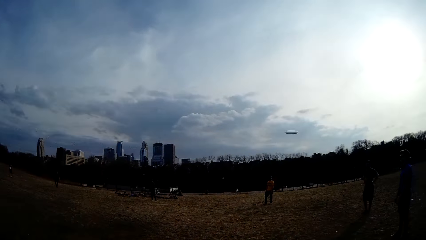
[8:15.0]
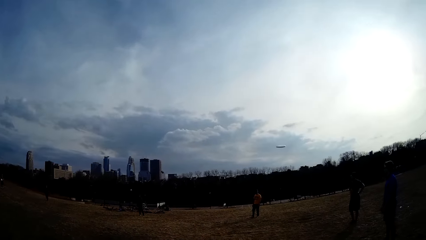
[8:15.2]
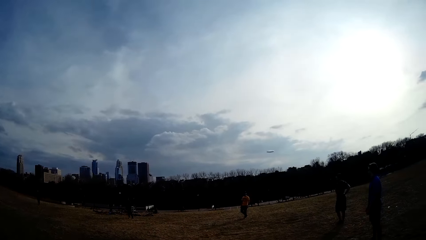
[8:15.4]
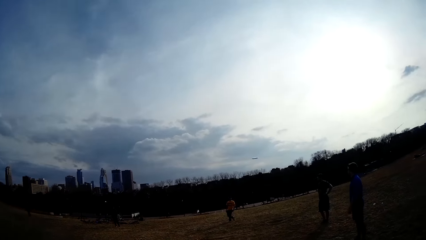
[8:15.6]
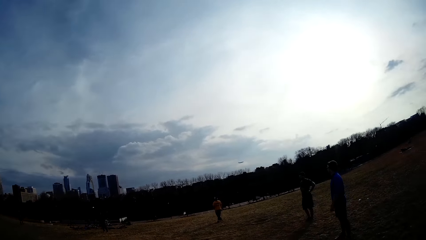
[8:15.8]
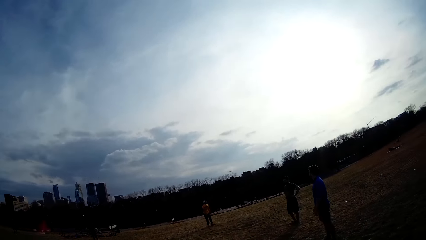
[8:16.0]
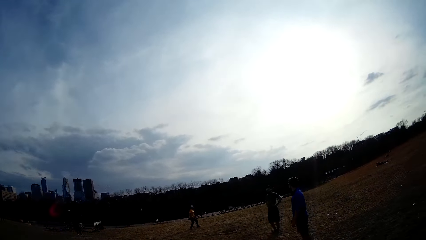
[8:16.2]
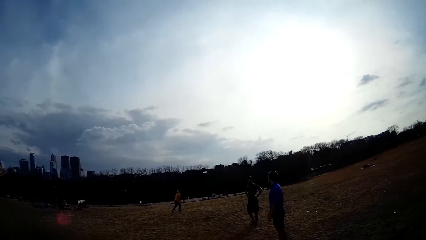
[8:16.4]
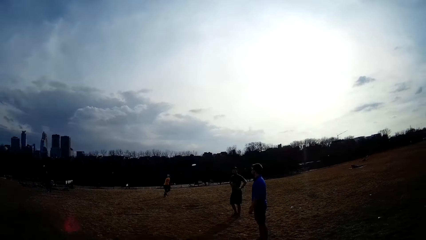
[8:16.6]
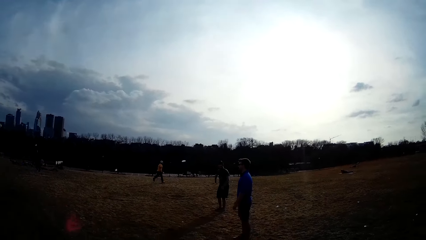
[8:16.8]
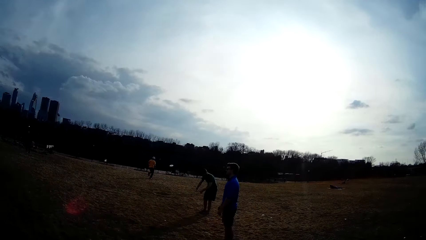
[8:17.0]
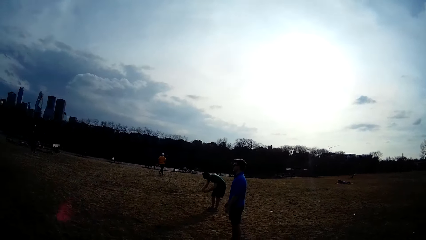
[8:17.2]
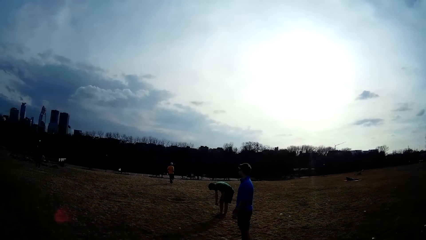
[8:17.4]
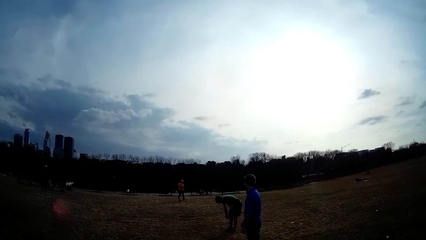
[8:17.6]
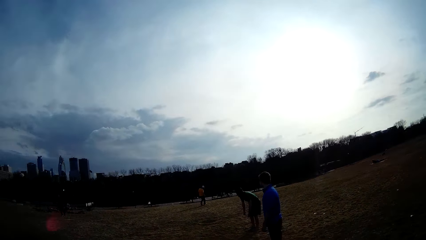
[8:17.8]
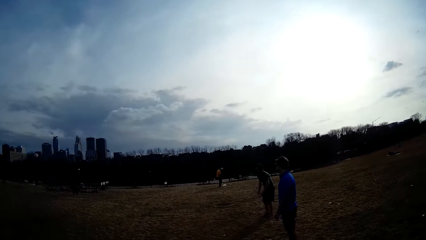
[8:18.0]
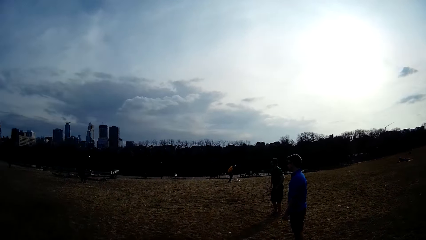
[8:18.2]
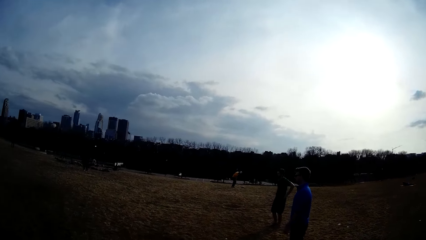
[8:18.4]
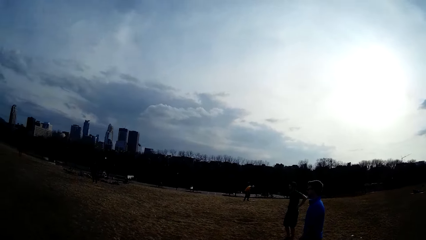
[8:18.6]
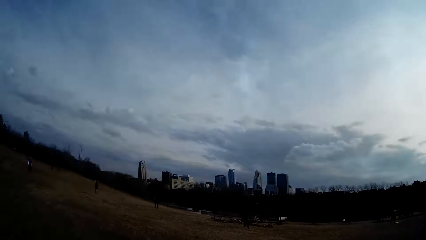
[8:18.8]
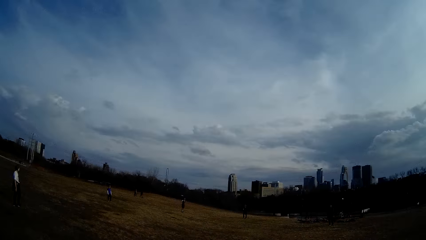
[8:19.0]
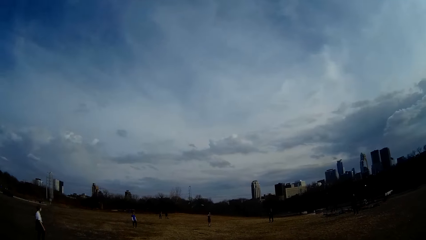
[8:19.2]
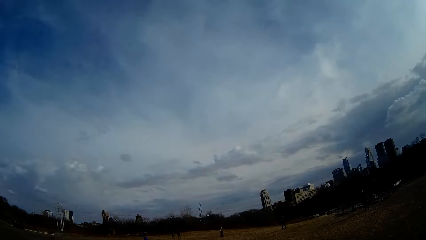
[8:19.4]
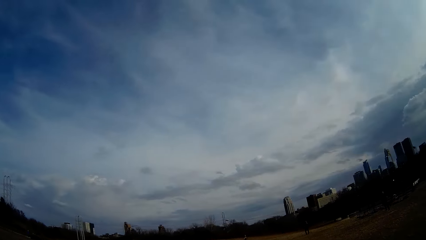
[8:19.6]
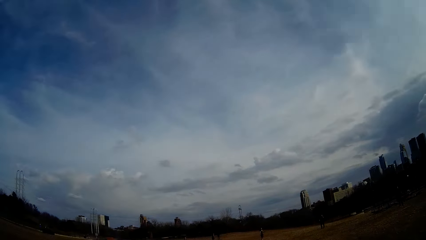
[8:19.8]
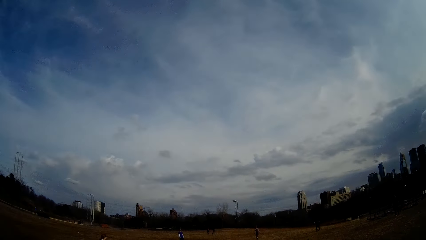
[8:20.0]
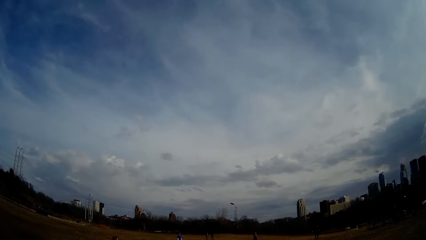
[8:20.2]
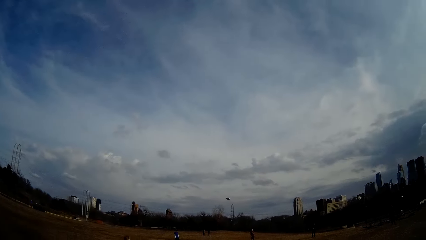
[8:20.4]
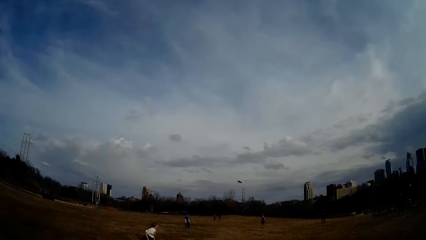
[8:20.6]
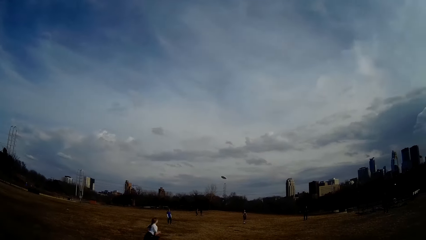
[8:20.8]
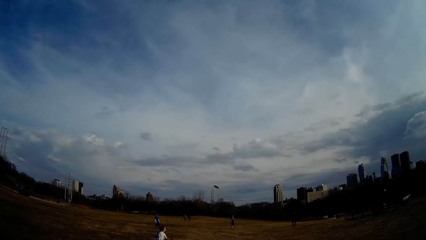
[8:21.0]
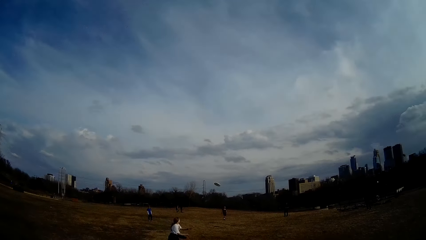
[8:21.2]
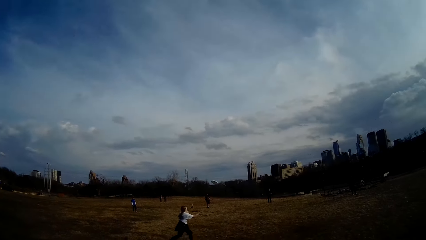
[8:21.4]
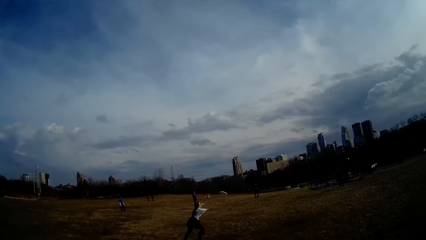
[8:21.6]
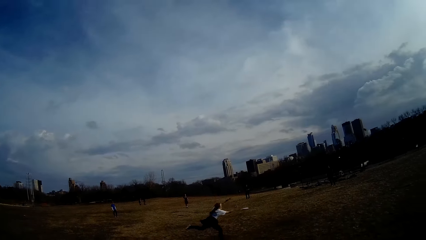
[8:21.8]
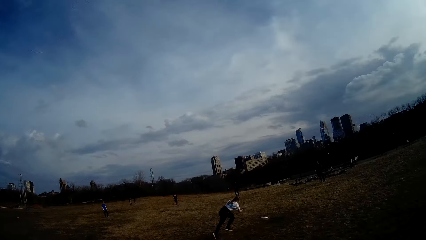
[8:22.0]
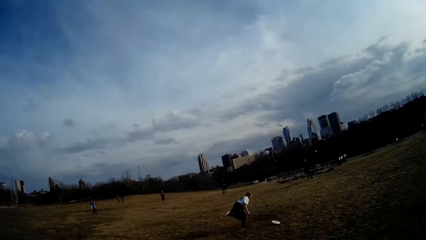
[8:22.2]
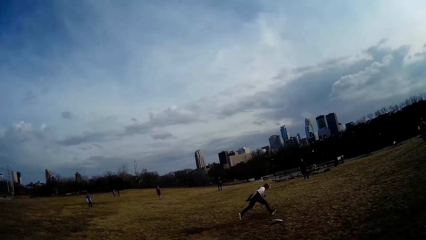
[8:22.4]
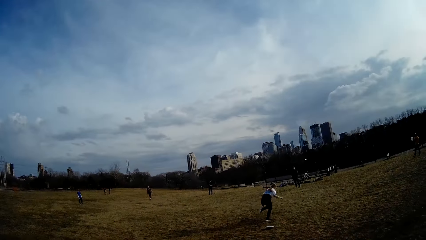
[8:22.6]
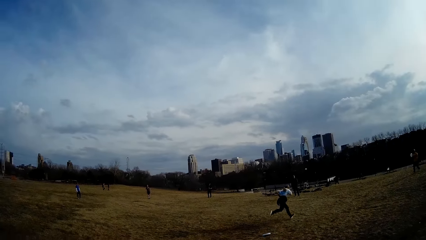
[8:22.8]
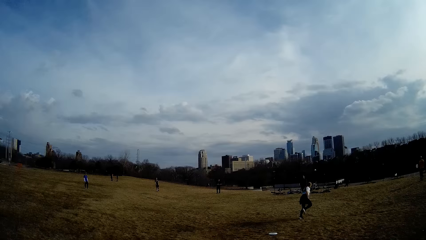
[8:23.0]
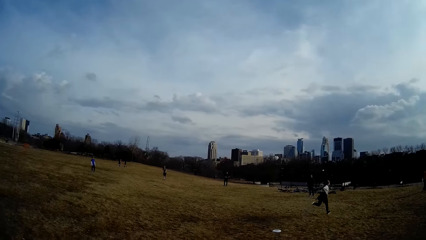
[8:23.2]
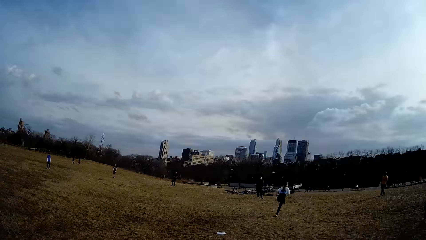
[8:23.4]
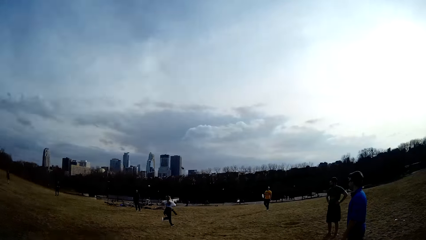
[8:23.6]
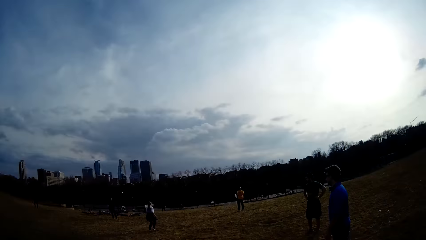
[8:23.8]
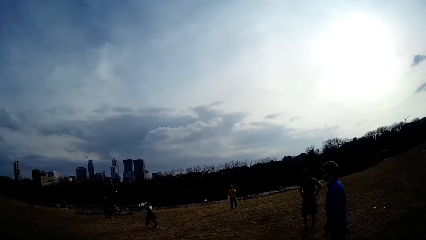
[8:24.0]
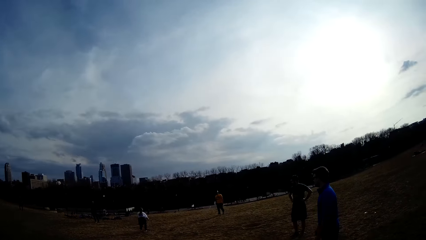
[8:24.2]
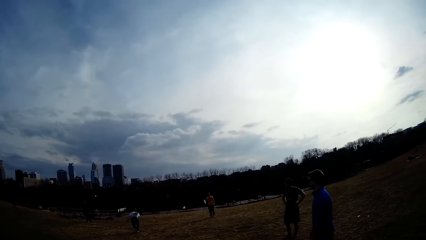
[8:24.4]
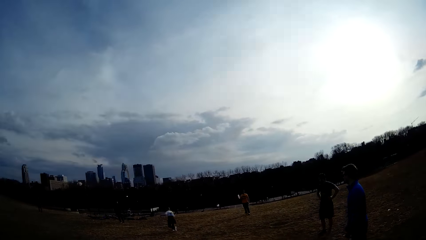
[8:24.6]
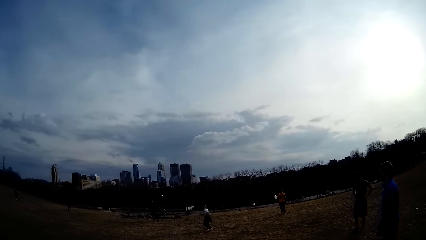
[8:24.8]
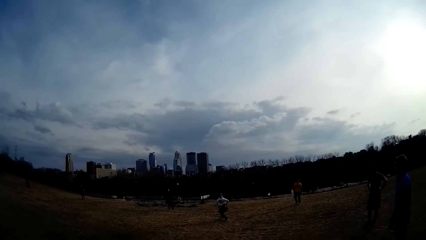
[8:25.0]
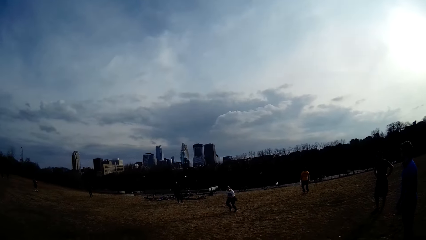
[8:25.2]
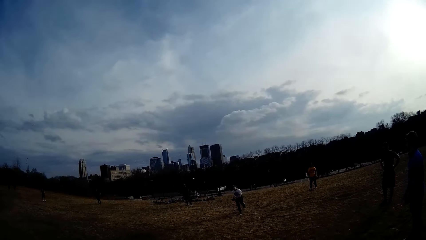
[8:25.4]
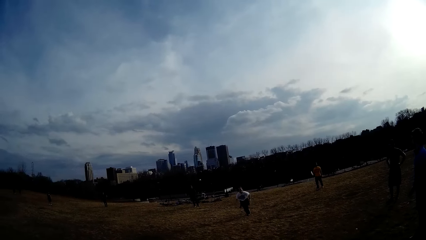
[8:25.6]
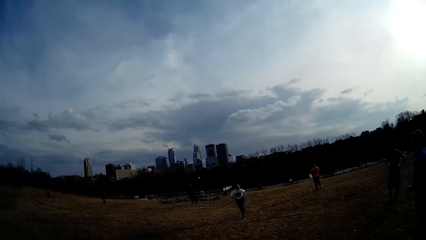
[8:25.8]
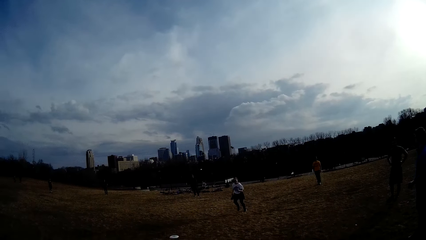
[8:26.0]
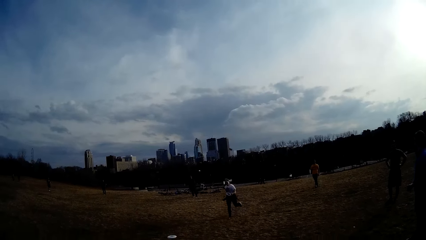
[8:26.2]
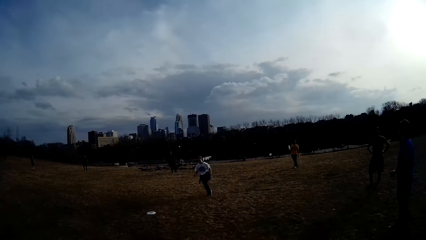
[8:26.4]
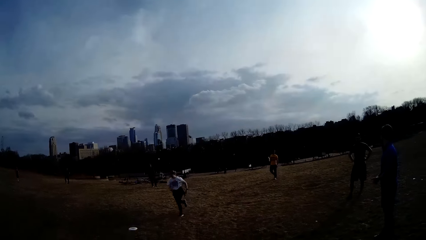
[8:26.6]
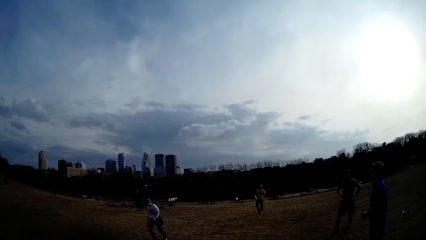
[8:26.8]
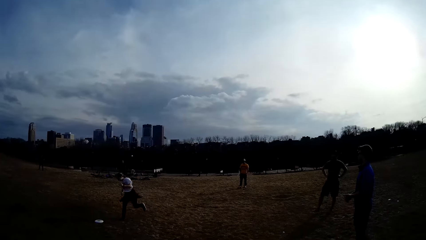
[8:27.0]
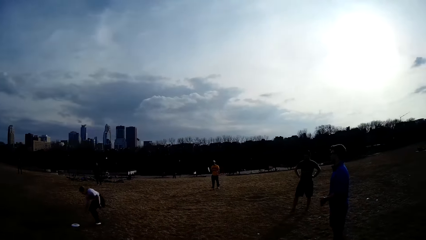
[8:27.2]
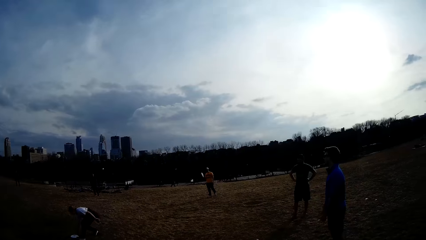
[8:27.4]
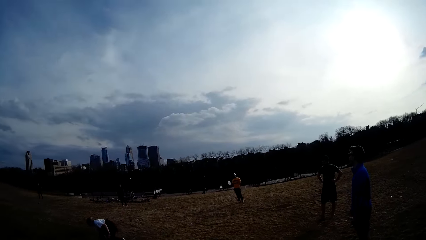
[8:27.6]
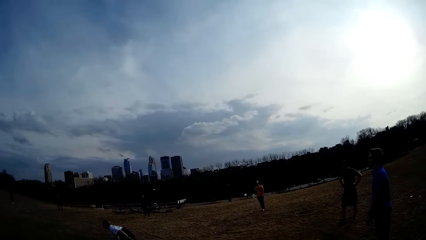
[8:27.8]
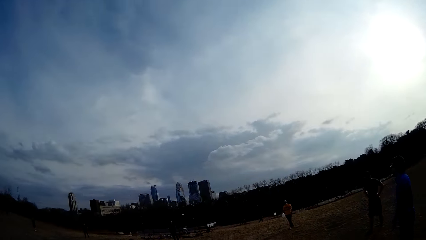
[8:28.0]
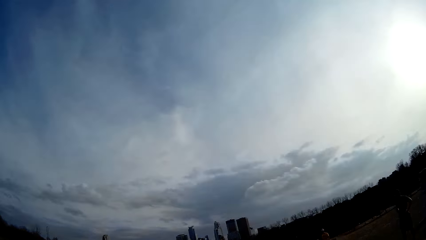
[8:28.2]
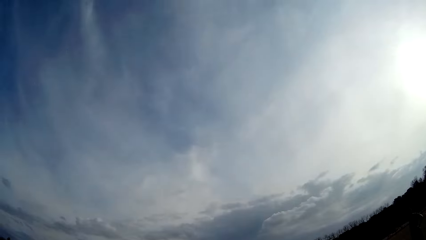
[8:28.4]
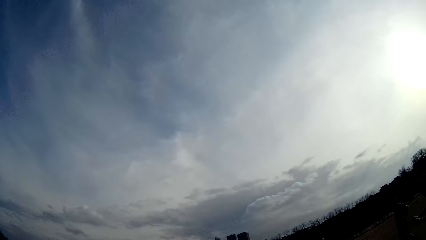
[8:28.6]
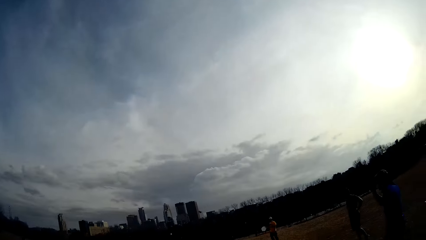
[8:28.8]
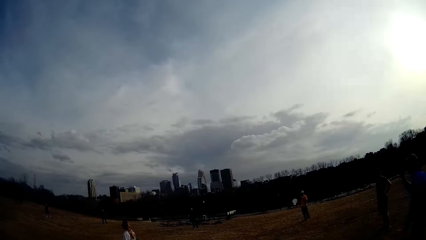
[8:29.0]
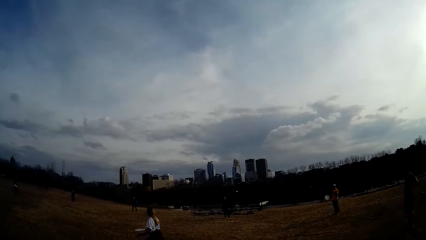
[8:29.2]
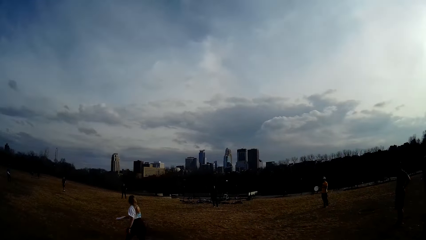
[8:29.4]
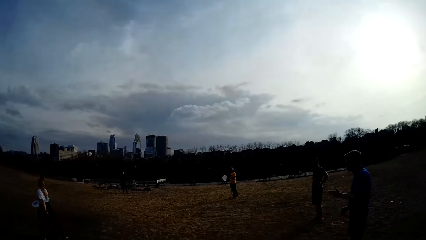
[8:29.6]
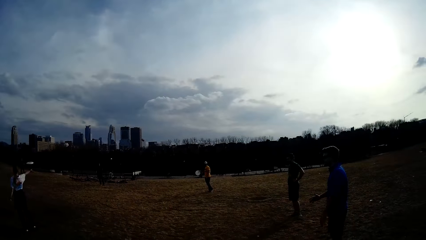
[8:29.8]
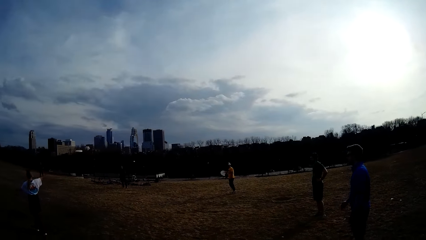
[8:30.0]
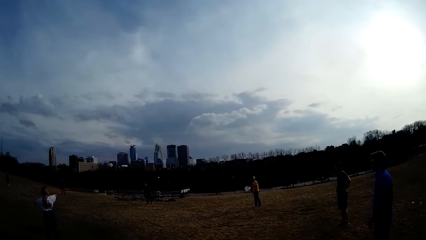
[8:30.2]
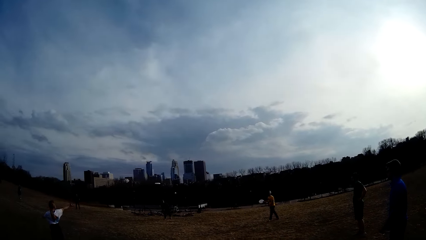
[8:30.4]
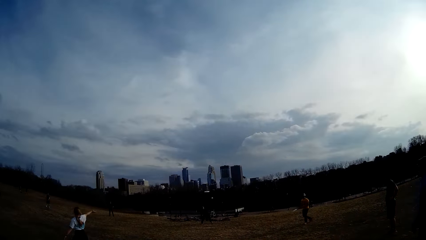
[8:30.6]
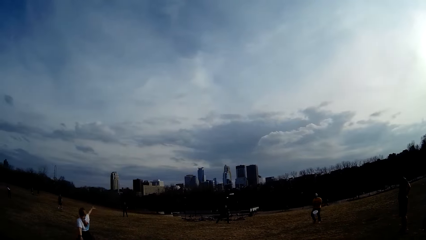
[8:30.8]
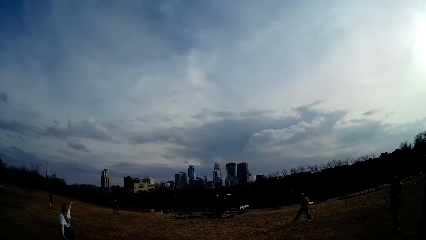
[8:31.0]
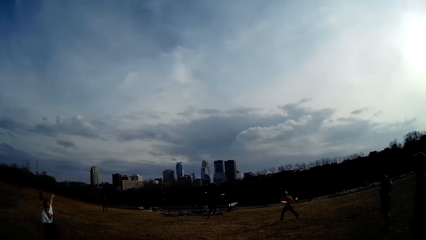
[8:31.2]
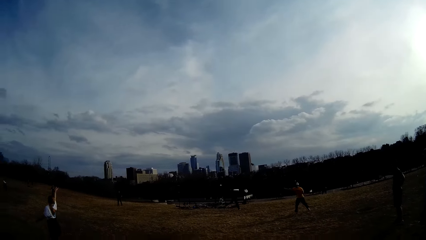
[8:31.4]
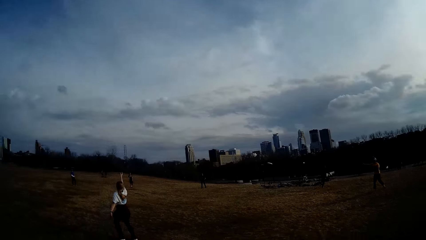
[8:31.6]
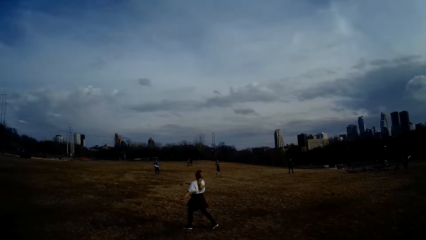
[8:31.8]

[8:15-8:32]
The camera wearer flings the ball or discus in the air. A man goes after the ball. The camera wearer looks around. A woman chases after the ball. She misses the ball. She picks up the ball. She flings the ball in the air. The man flings the ball.
